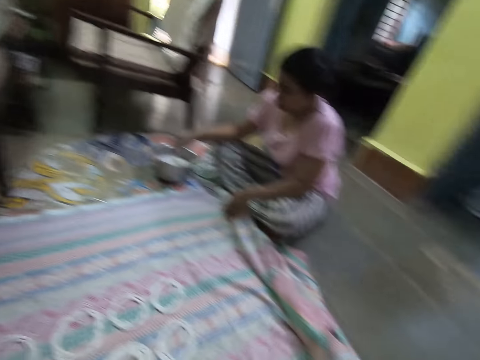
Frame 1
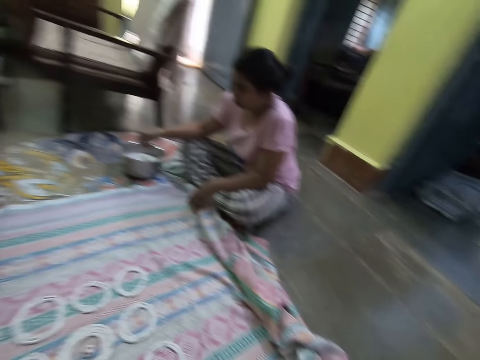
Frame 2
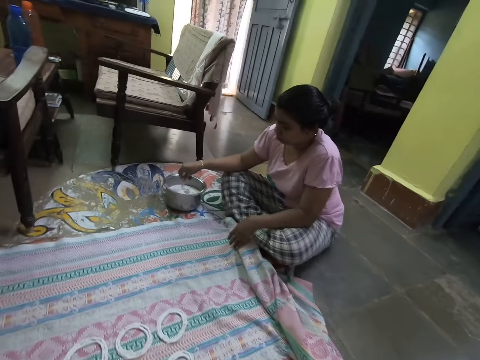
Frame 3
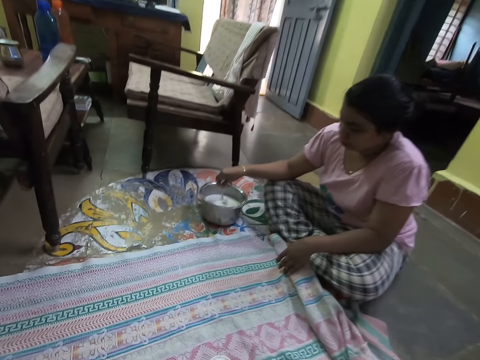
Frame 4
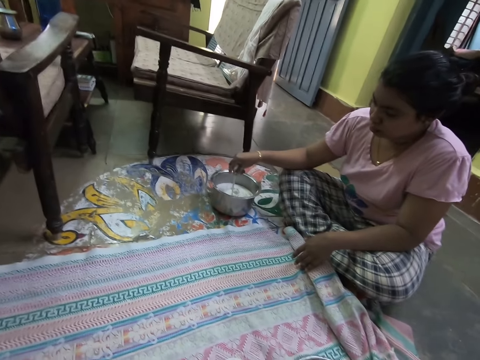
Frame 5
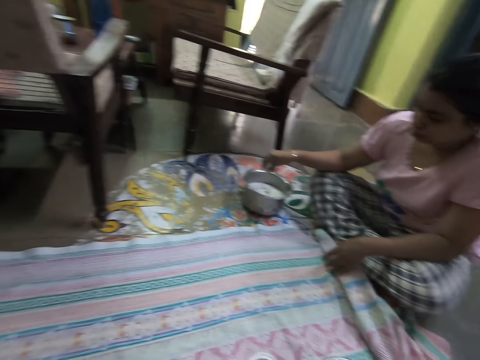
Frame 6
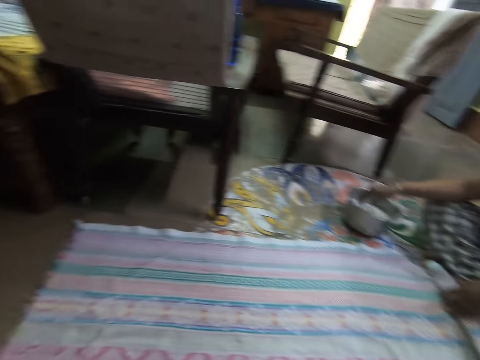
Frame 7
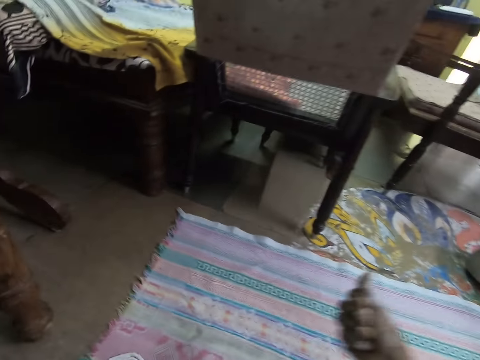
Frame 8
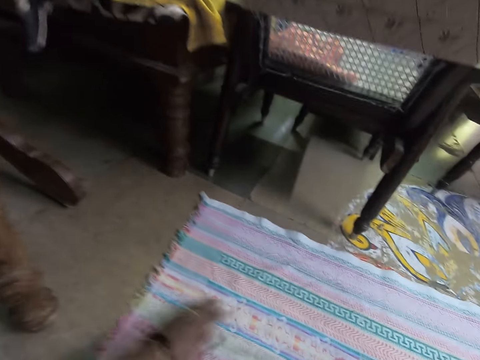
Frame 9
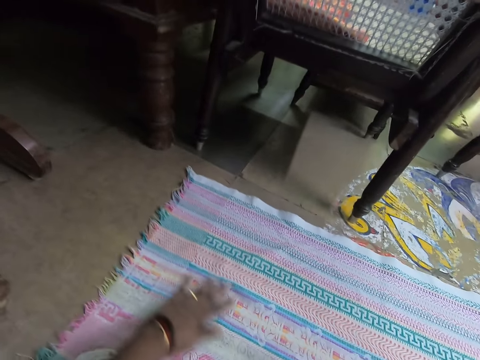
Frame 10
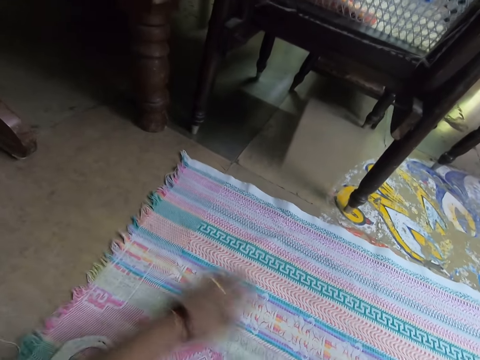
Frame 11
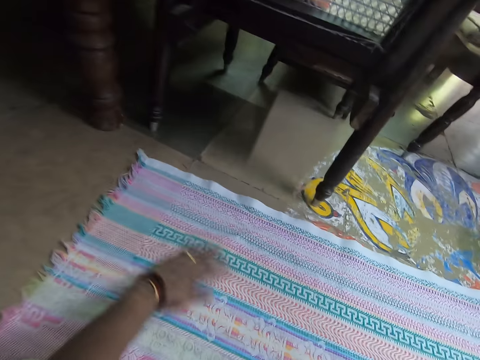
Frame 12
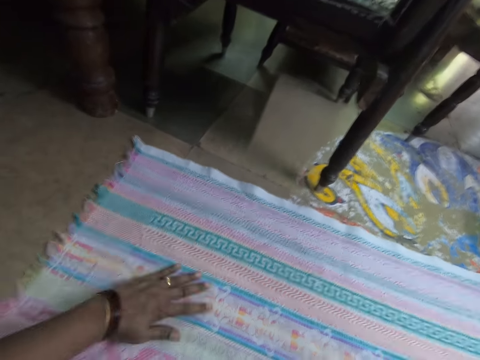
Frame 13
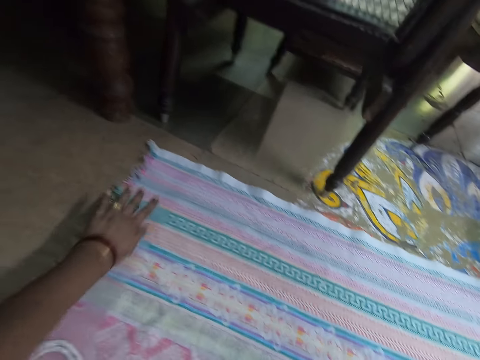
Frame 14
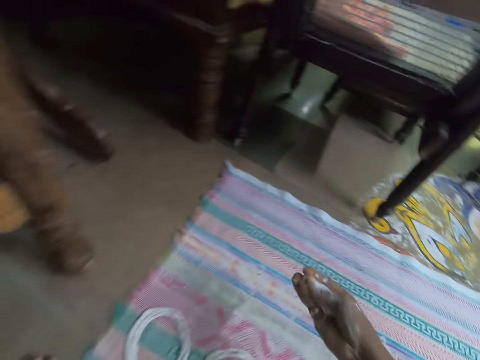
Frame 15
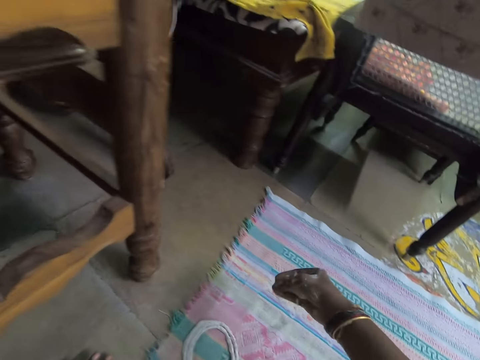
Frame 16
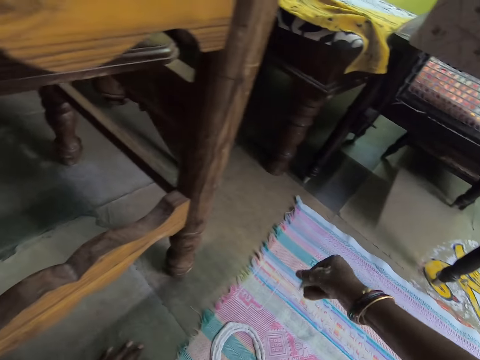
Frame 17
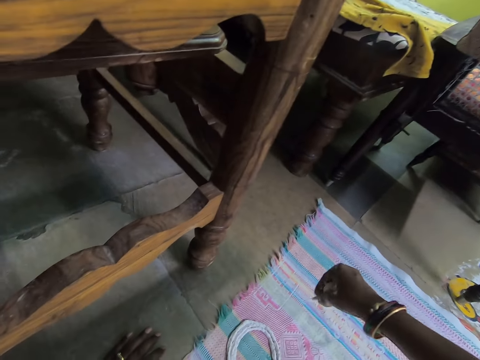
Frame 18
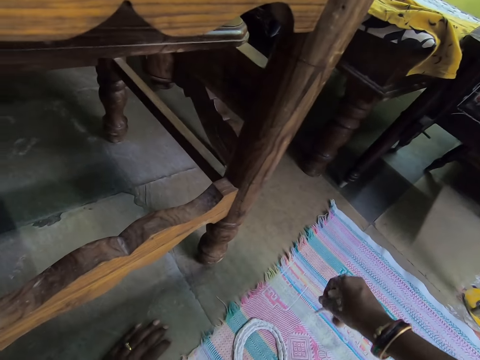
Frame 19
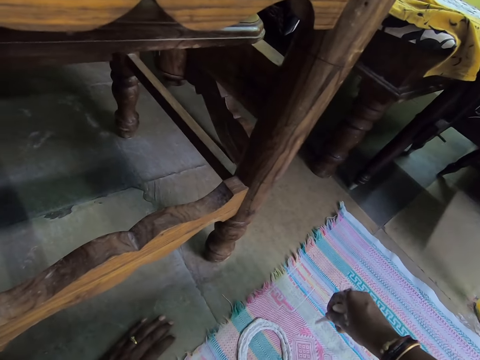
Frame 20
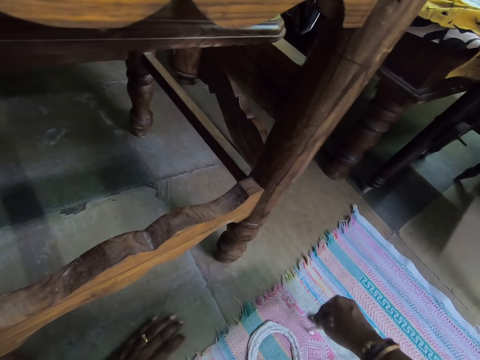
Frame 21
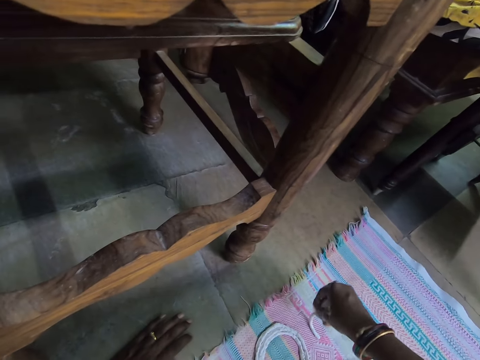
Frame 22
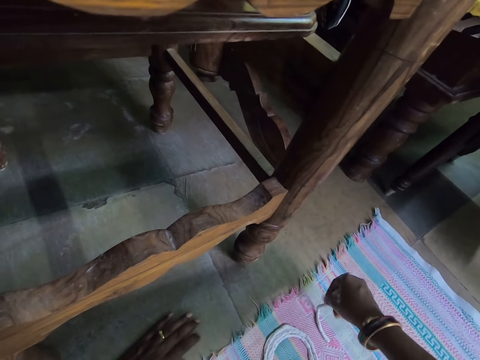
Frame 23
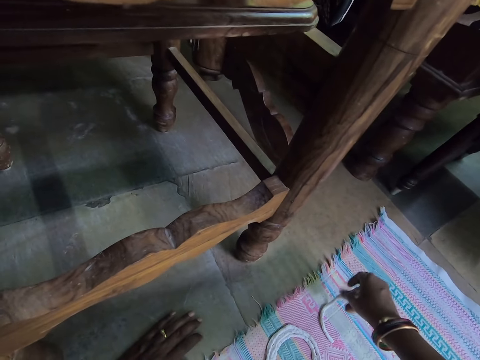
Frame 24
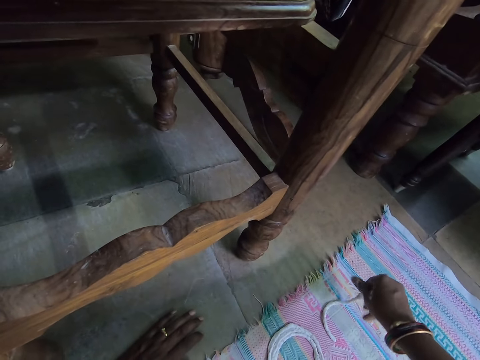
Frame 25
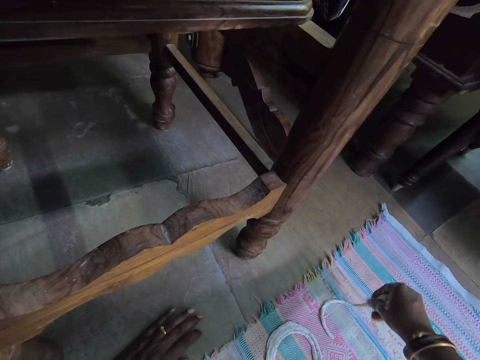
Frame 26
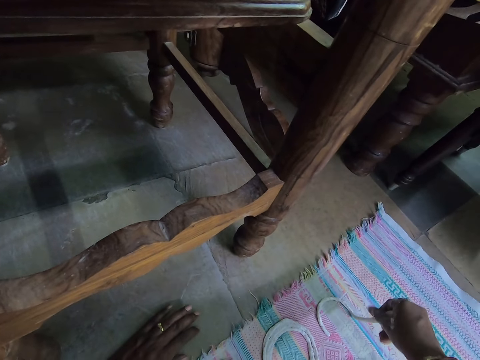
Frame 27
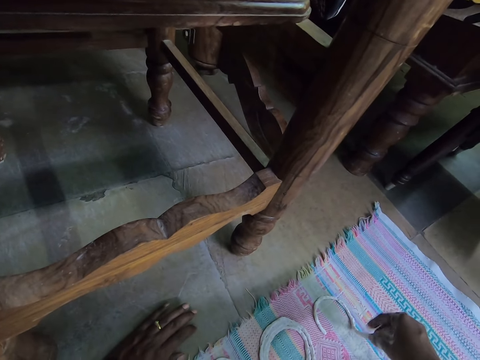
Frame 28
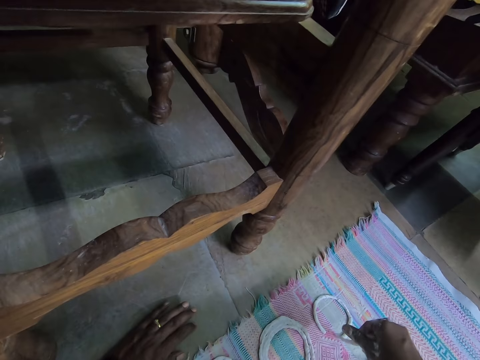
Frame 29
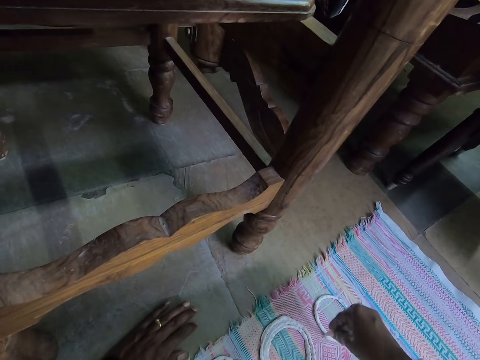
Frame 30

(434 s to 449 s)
The camera wearer looks around the room. She adjusts a dough in her right hand. She adjusts the cloth with her left hand. She squeezes the dough in her hand. She wipes the sheet with her hand. She rolls the dough in her right hand on the cloth. She squeezes the dough on the sheet.

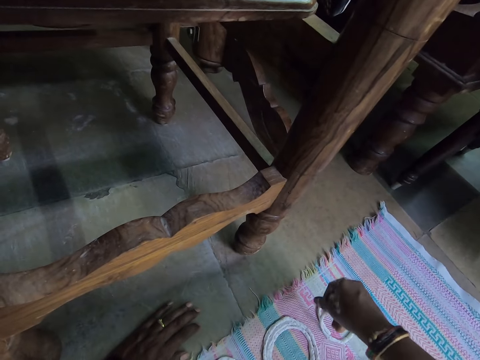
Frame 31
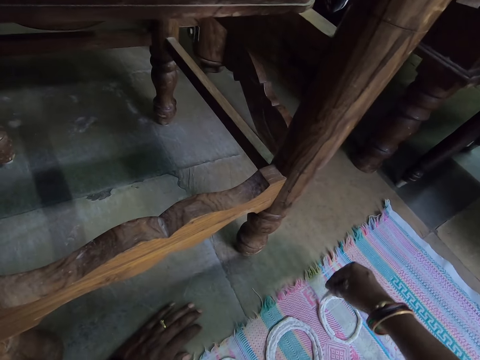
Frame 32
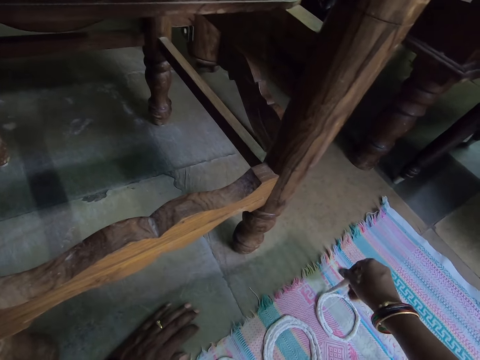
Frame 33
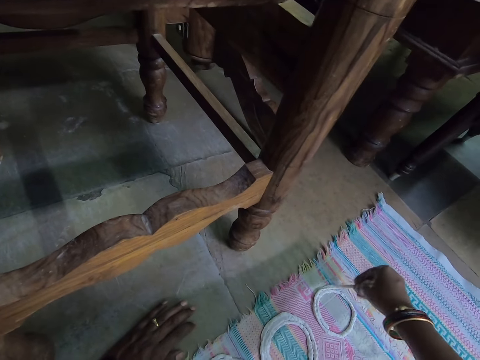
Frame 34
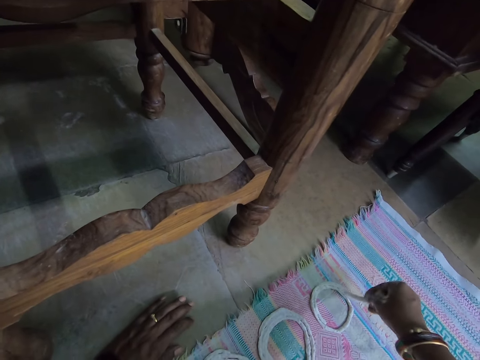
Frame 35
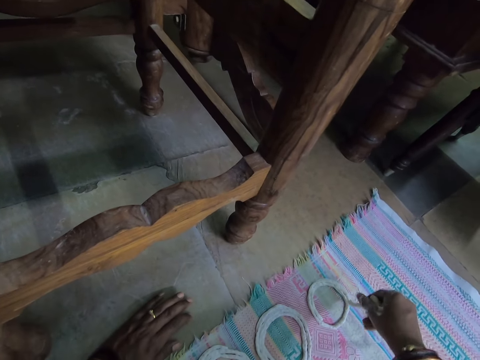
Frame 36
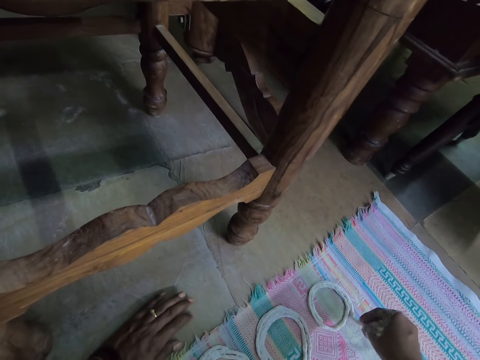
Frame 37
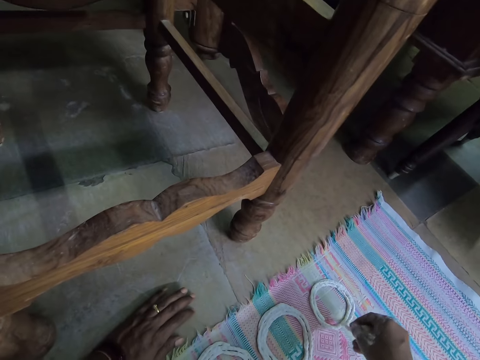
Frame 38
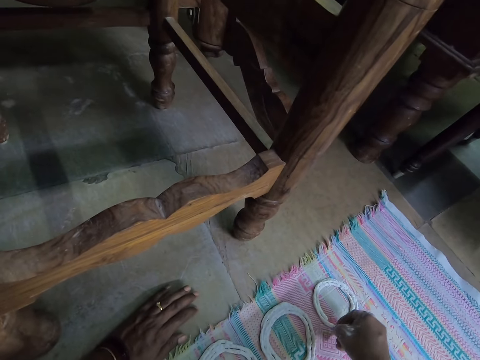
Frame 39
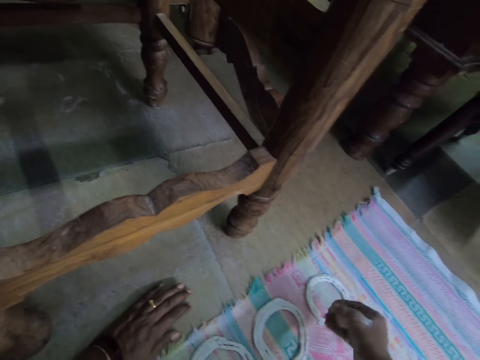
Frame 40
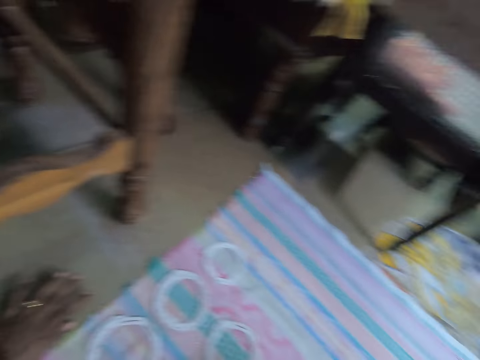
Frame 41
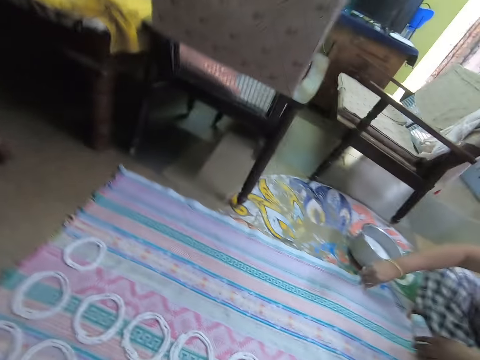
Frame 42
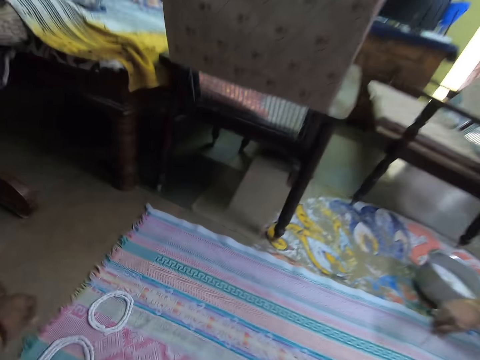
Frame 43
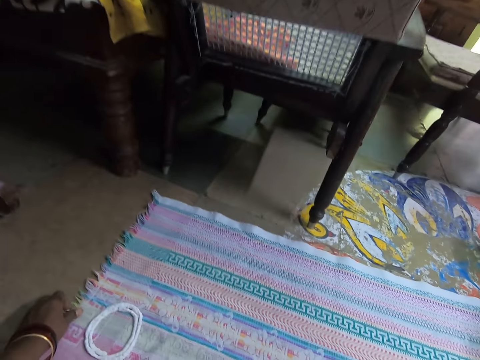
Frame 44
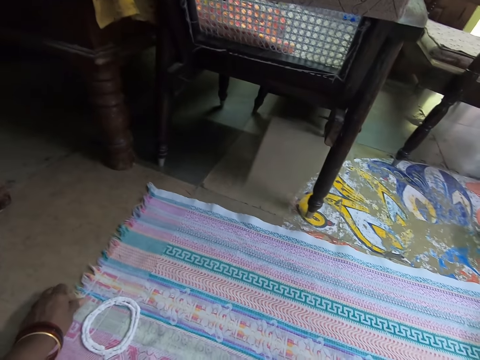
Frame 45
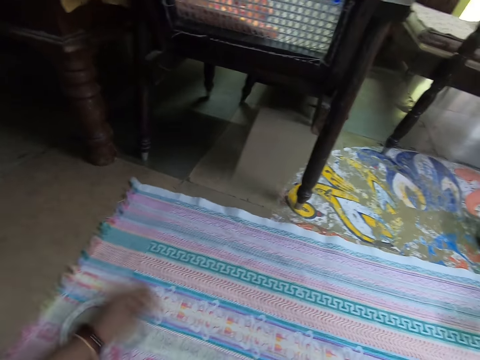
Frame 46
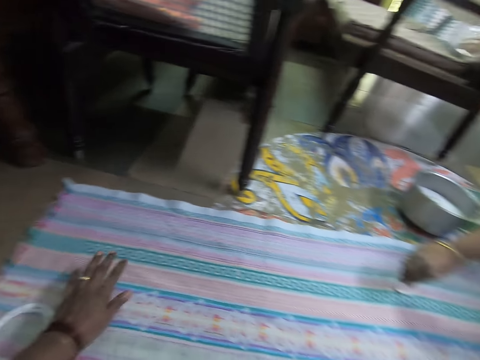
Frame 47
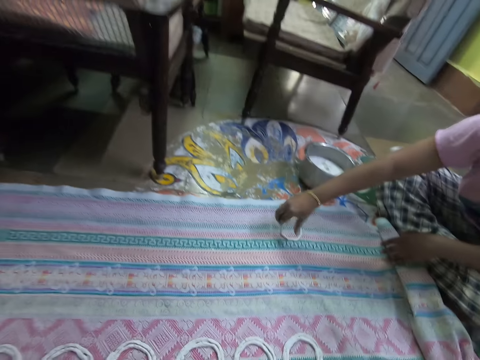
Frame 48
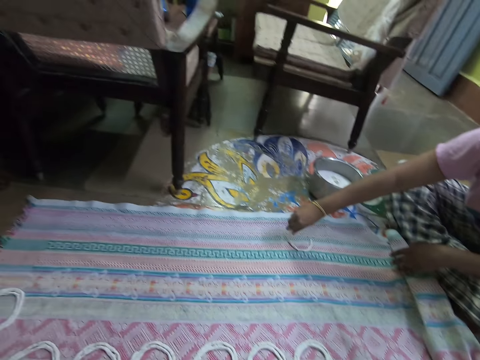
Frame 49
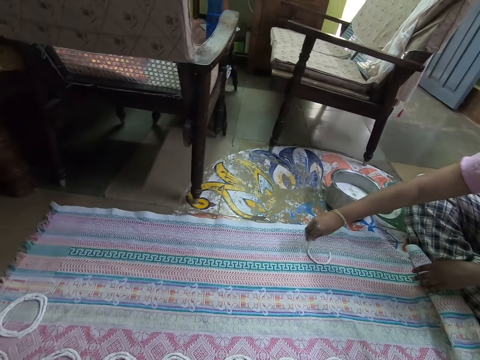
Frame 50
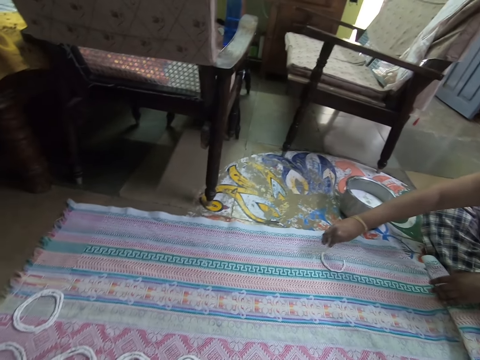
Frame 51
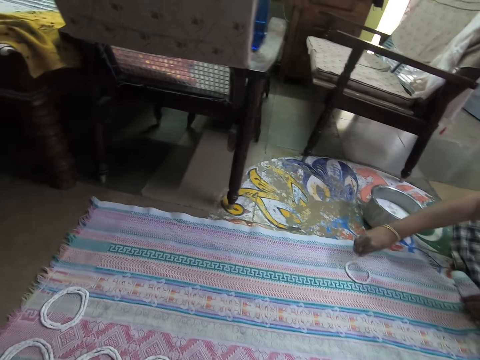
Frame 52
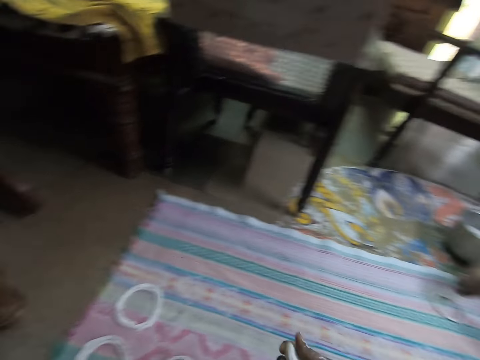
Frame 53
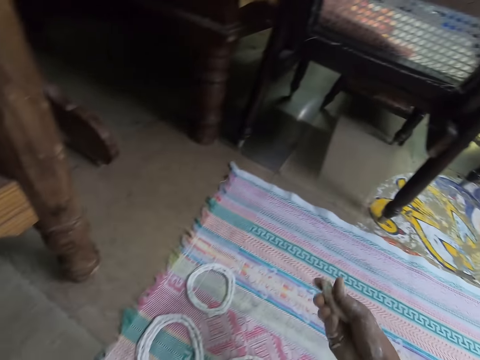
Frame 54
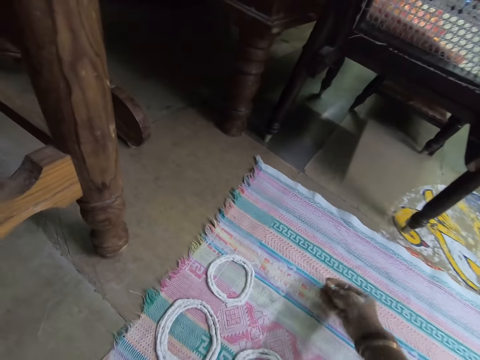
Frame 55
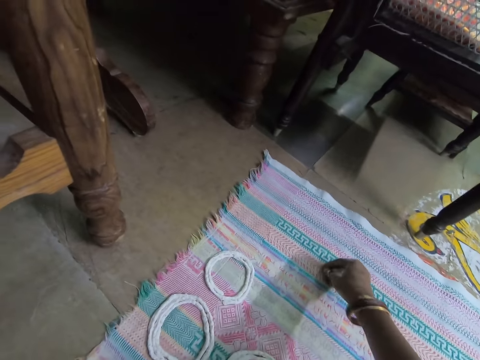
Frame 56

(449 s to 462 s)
The camera wearer interacts with the woman. She moves around the room. She adjusts the cloth with her left hand. The woman rolls dough on the cloth with her right hand. The woman squeezes the dough on the sheet. The camera wearer adjusts the dough in her right hand.
